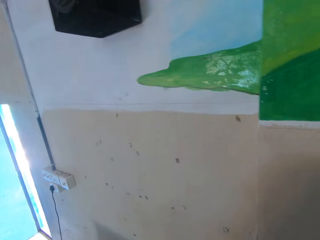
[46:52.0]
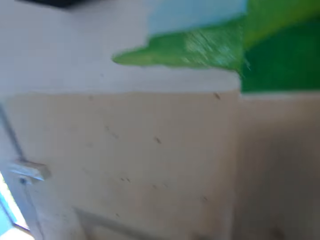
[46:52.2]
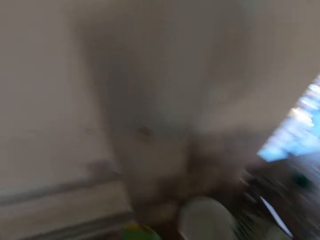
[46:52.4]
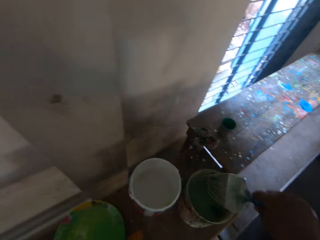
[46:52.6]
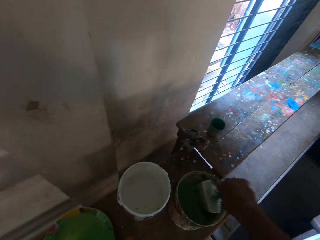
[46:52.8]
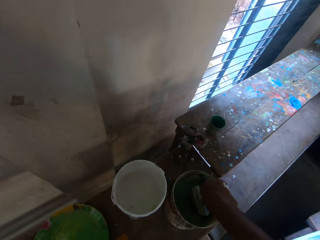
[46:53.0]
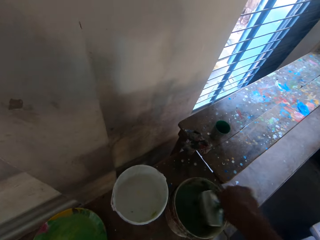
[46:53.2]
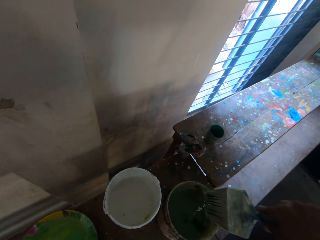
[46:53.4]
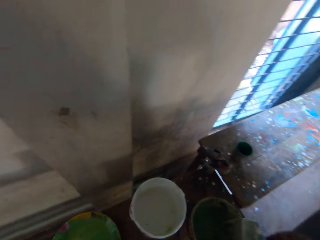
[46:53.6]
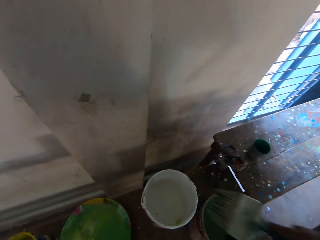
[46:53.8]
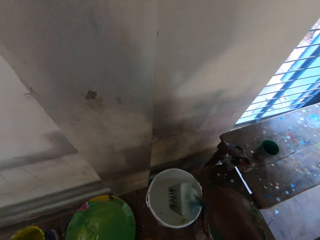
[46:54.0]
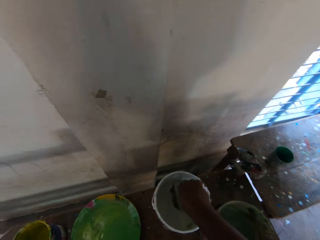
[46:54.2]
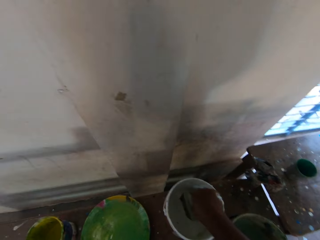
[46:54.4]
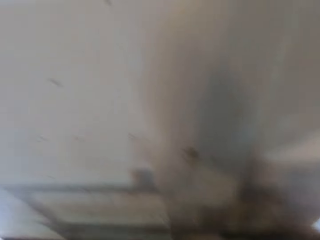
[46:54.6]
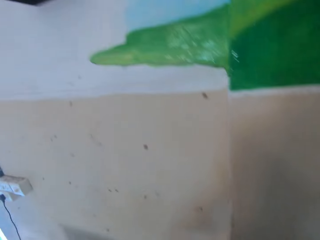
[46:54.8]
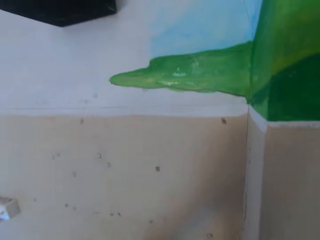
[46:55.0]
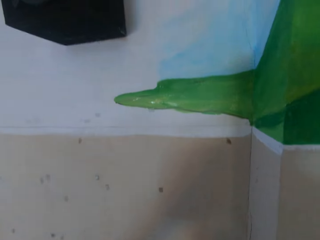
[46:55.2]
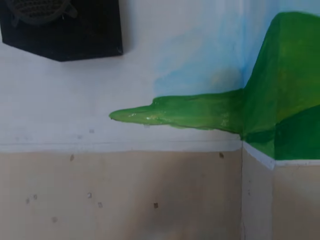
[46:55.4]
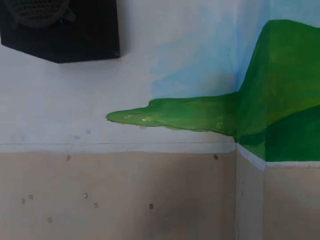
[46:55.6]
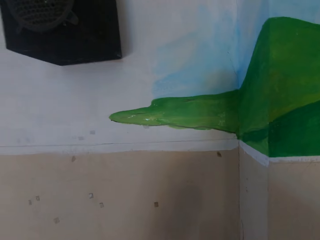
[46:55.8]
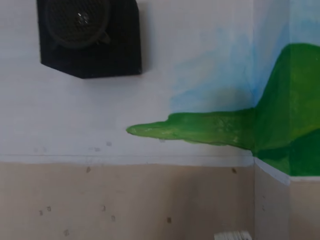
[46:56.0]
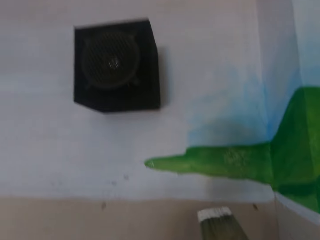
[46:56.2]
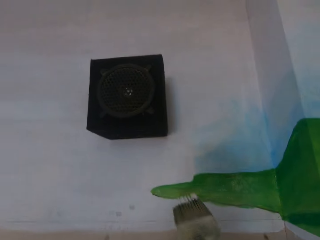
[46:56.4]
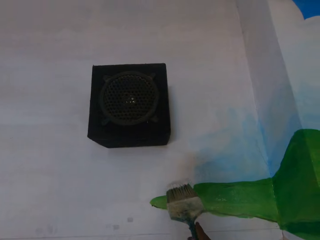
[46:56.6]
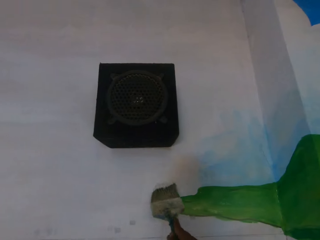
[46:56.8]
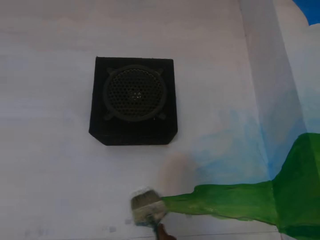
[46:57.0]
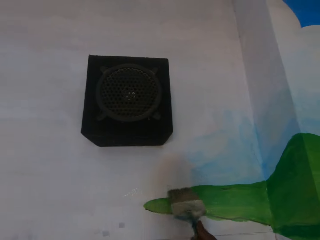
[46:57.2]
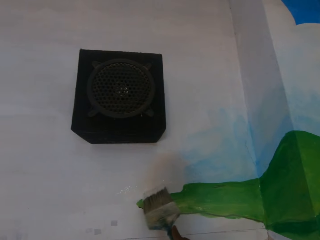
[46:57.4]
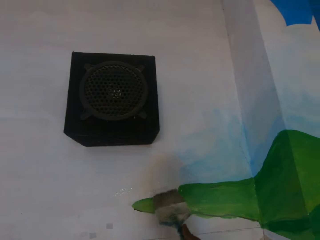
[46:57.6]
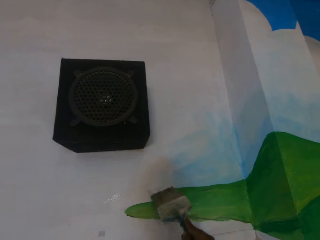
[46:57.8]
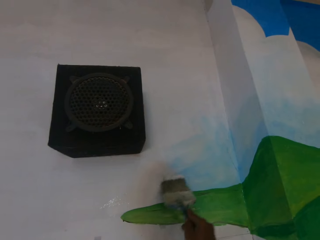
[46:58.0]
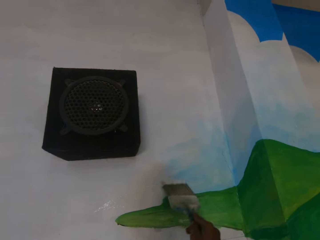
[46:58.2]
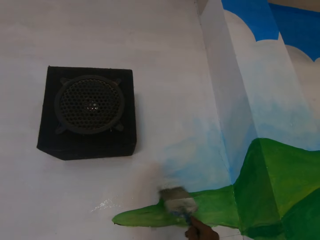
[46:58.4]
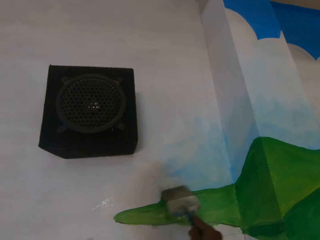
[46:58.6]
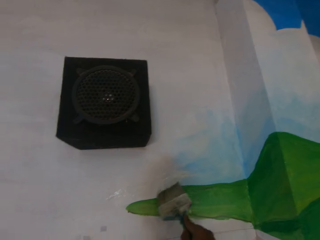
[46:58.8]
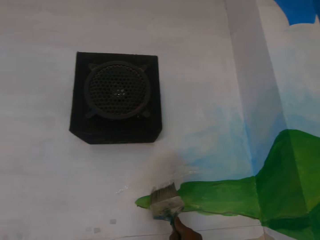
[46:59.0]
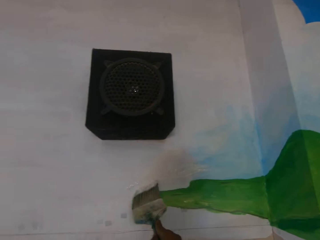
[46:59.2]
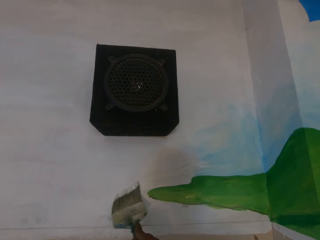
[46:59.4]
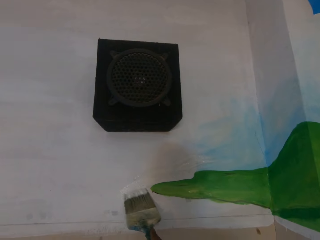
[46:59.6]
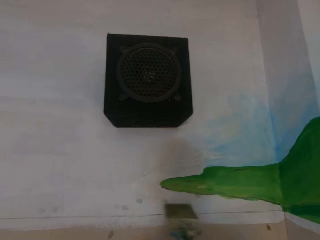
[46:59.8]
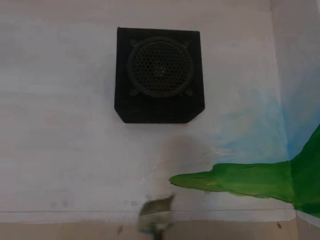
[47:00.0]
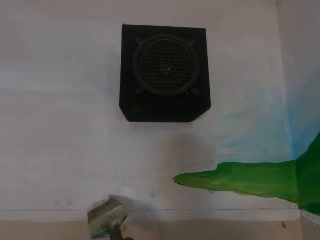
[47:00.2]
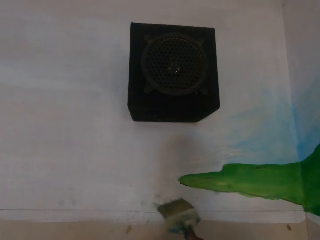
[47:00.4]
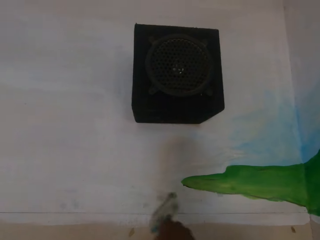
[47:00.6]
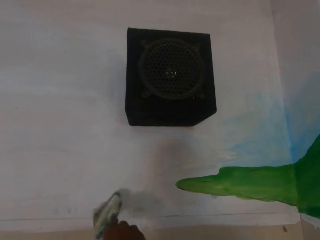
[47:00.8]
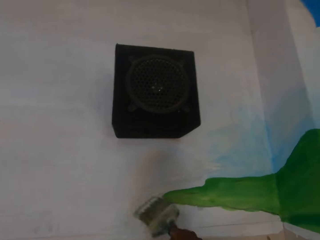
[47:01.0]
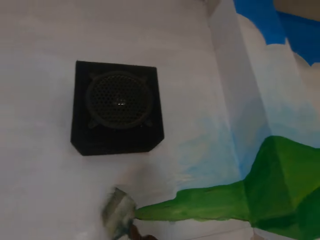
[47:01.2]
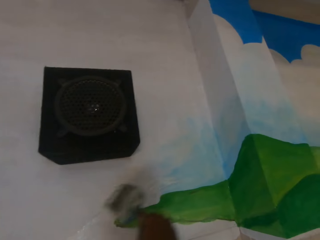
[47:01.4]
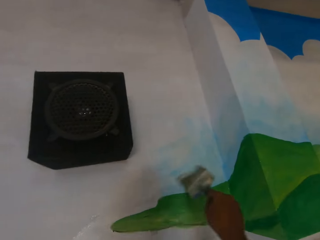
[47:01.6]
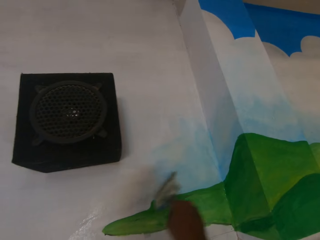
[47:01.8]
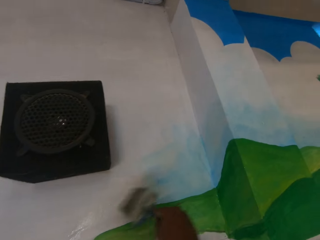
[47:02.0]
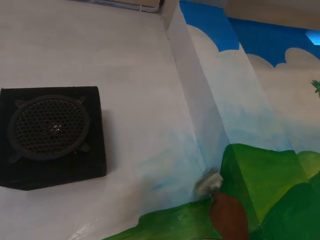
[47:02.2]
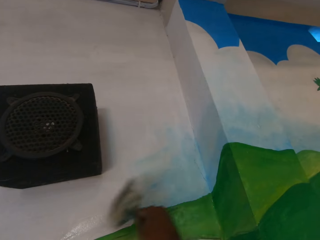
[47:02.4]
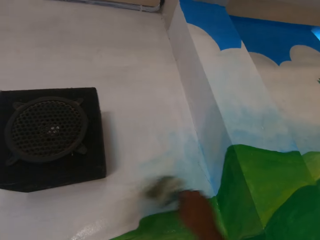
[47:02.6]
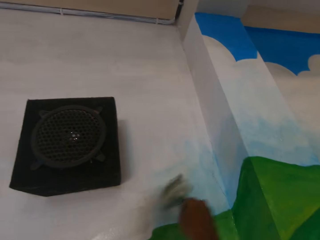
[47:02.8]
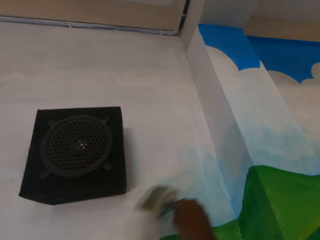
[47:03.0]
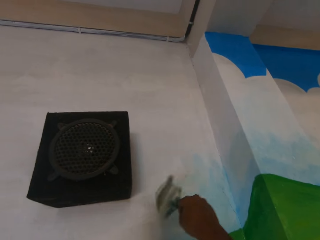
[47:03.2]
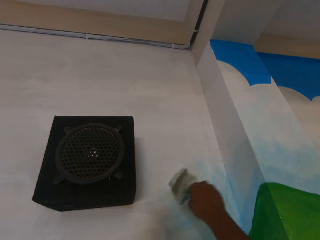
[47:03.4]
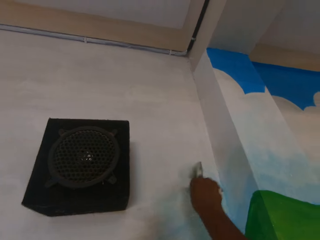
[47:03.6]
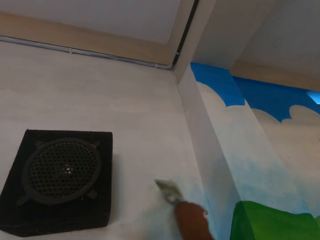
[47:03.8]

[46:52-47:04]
The camera wearer puts the brush in the bucket of water with his right hand. He applies some paint from the white paint bucket on the brush in his right hand. He paints an image on the wall with the brush in his right hand.

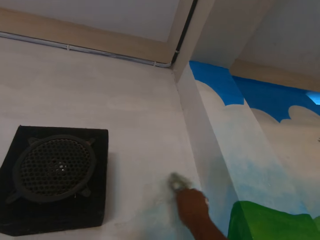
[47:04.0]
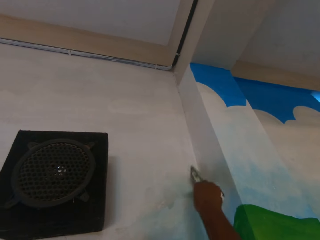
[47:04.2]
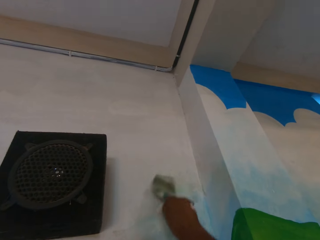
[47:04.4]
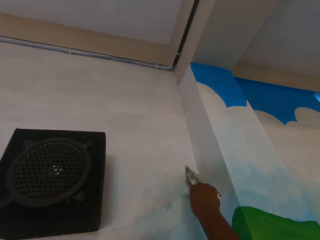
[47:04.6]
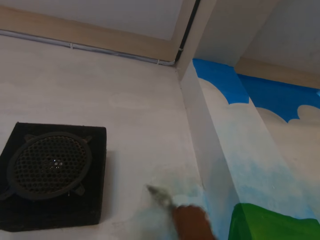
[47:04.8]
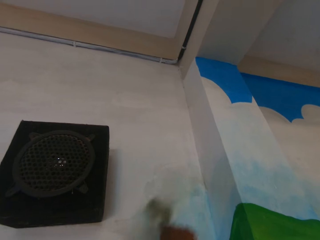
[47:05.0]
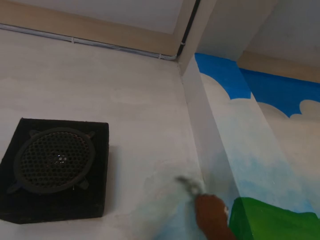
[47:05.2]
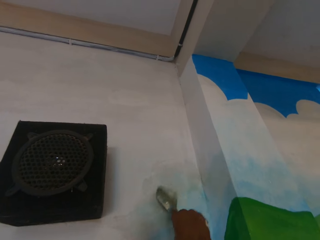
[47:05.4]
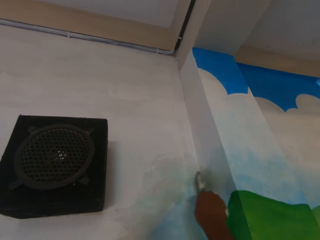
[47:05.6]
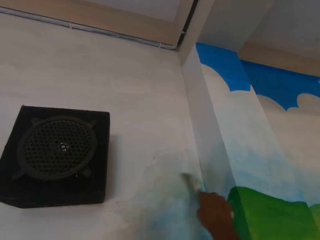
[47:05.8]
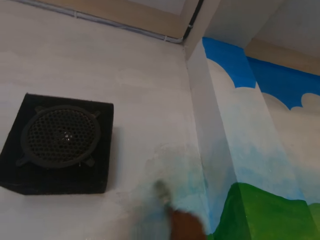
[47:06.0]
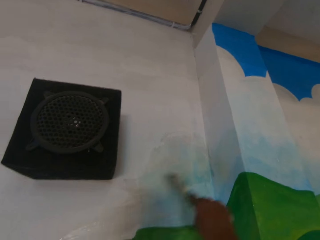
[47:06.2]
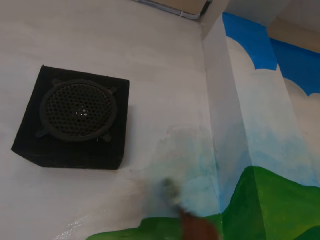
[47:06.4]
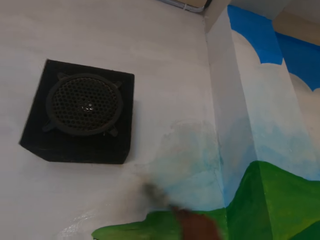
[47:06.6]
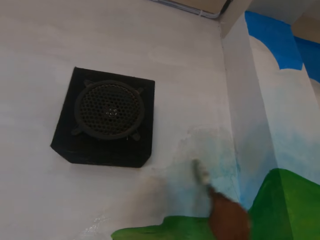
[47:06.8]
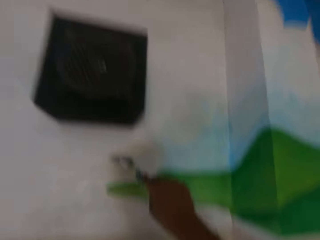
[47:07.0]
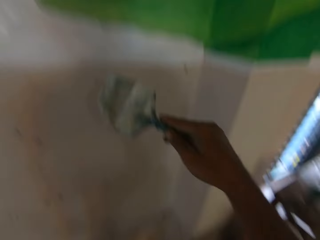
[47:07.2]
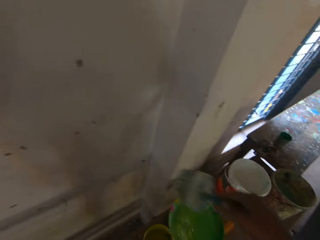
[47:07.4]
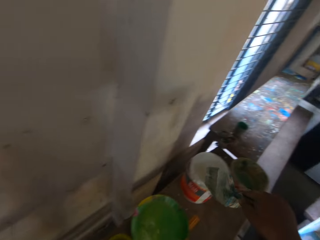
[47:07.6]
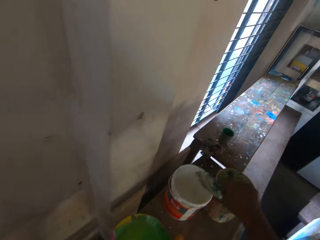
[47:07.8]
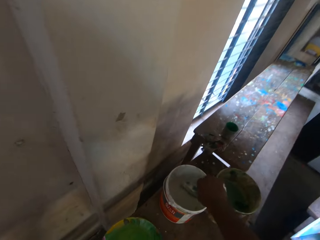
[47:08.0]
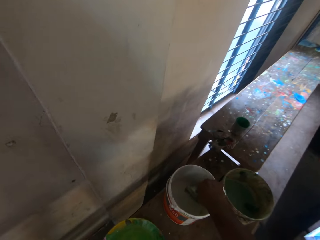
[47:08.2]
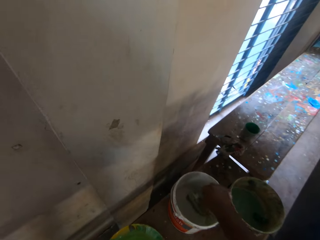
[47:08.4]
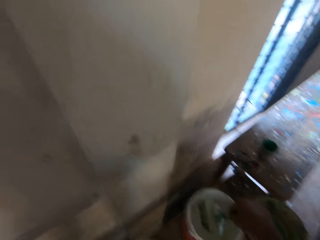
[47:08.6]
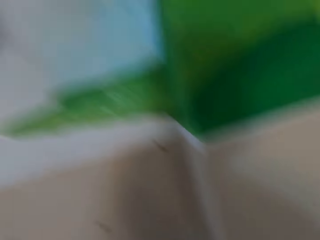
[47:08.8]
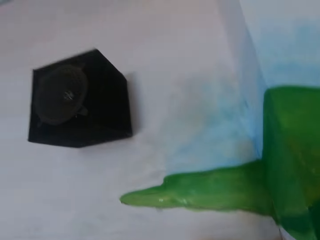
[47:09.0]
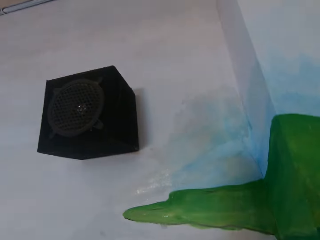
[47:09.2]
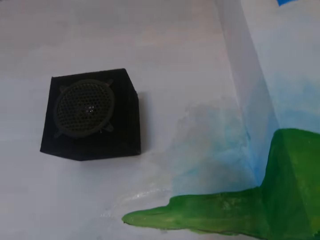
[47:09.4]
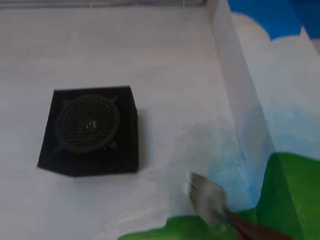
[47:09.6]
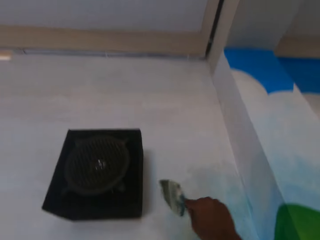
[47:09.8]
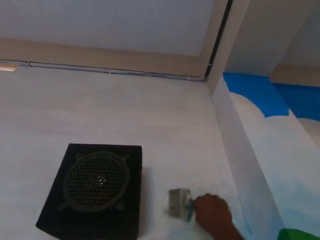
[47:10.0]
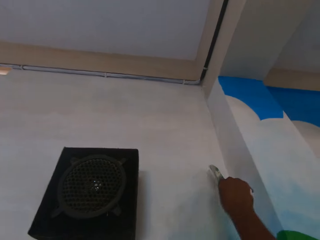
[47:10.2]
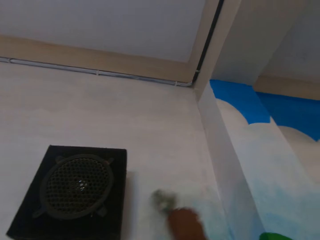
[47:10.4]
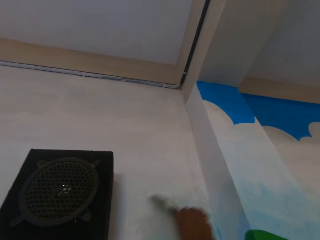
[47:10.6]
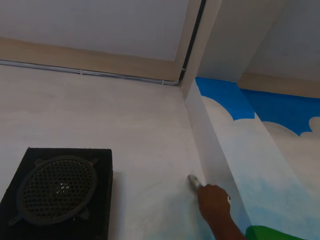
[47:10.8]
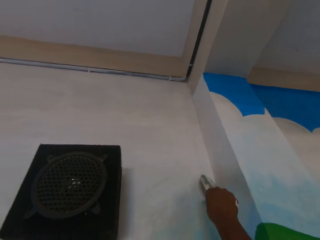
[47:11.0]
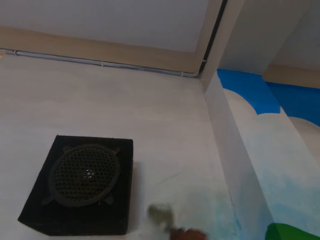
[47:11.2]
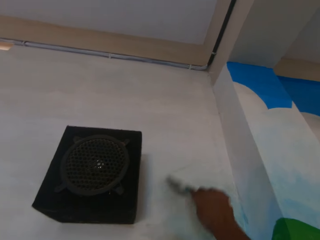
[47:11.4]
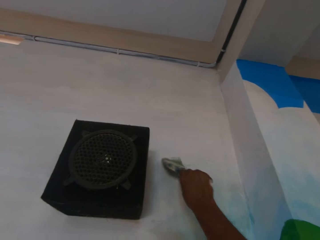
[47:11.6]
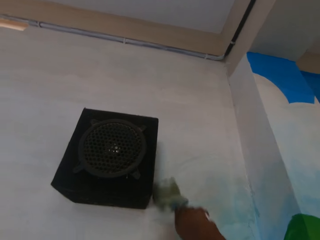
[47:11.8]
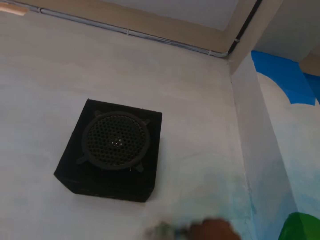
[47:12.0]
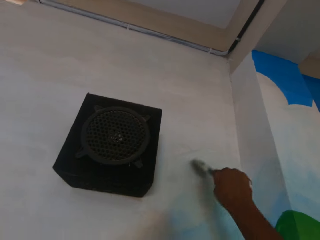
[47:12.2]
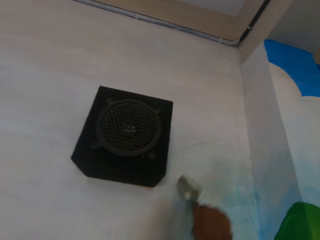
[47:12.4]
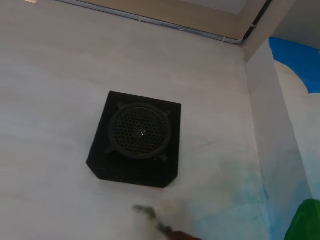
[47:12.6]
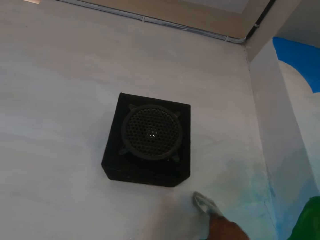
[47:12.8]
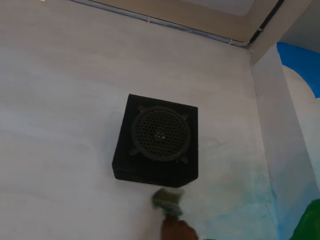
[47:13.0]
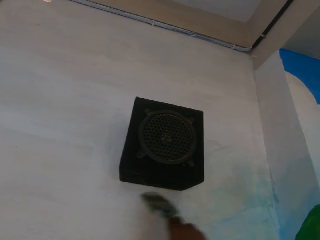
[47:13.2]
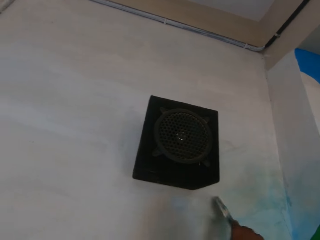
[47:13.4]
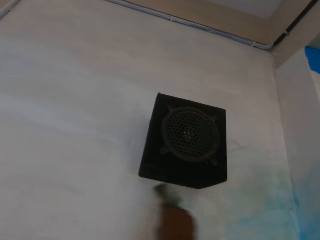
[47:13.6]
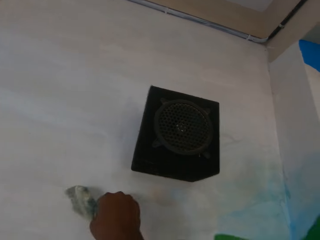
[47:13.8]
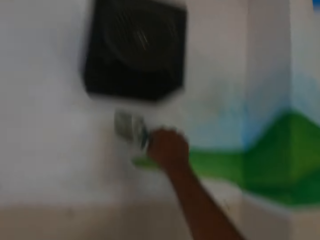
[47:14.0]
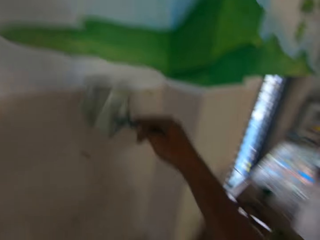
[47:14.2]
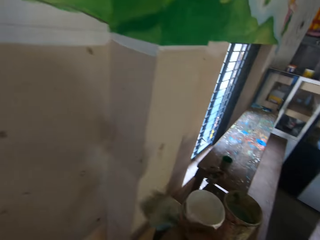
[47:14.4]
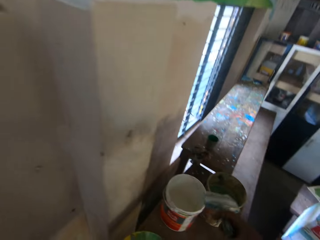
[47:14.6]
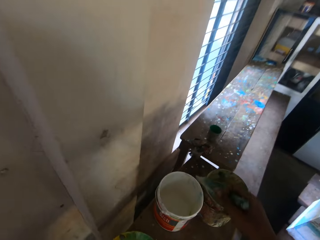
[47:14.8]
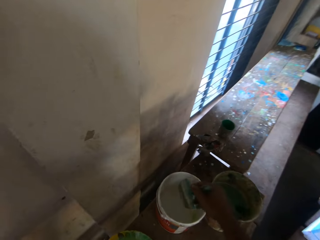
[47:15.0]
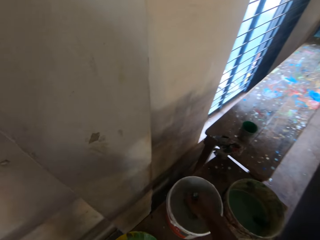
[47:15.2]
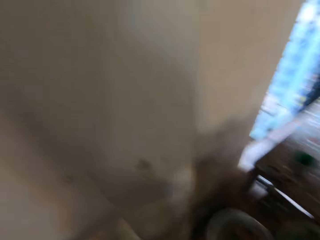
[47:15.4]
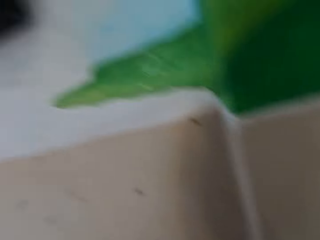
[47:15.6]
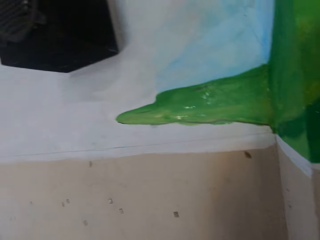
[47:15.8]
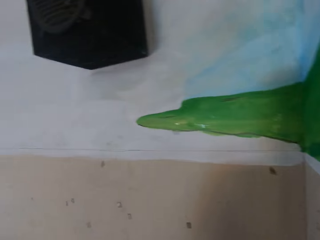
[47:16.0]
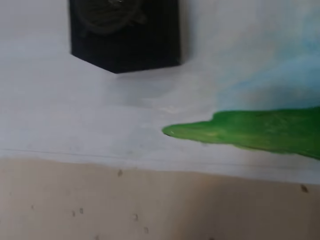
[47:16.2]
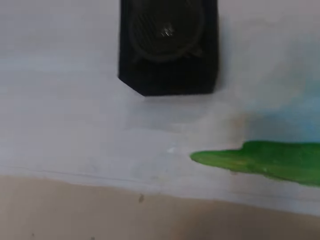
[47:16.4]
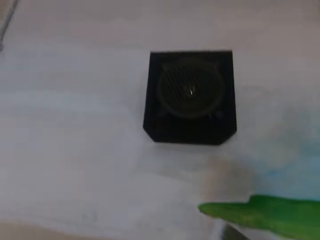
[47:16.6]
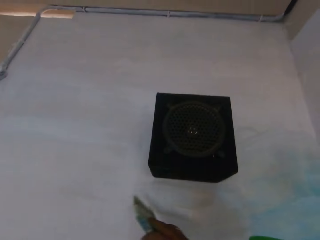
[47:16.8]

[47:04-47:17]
The camera wearer applies some paint from the white paint bucket on the brush in his right hand. He paints an image on the wall with the brush in his right hand. He applies some paint from the white paint bucket on the brush in his right hand. He paints the wall with the brush in his right hand.
